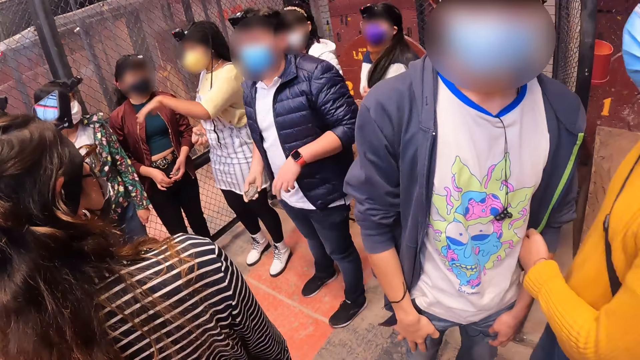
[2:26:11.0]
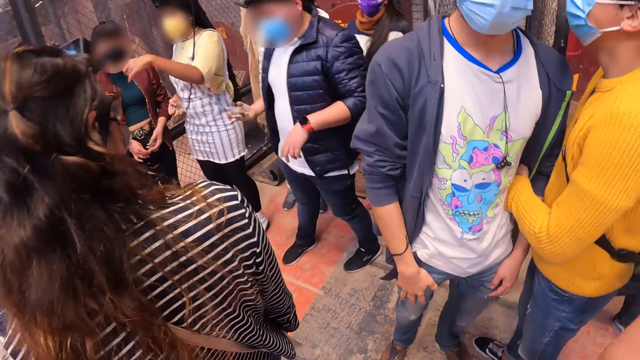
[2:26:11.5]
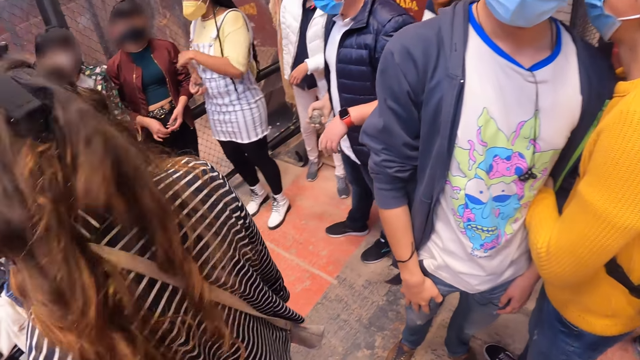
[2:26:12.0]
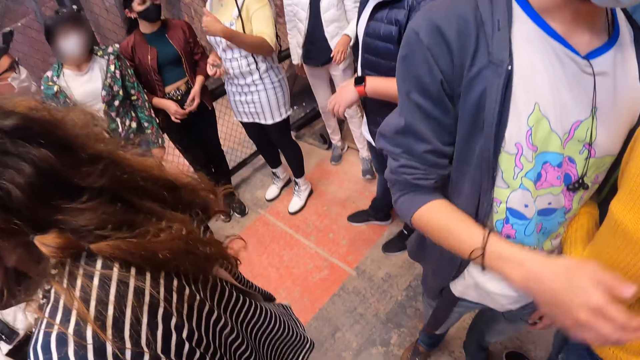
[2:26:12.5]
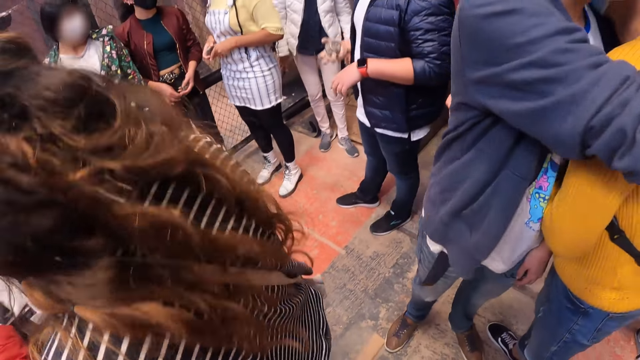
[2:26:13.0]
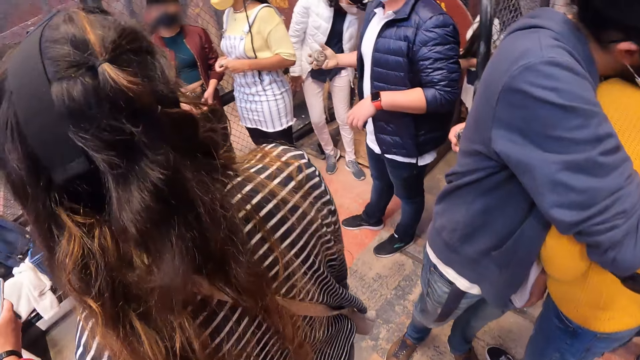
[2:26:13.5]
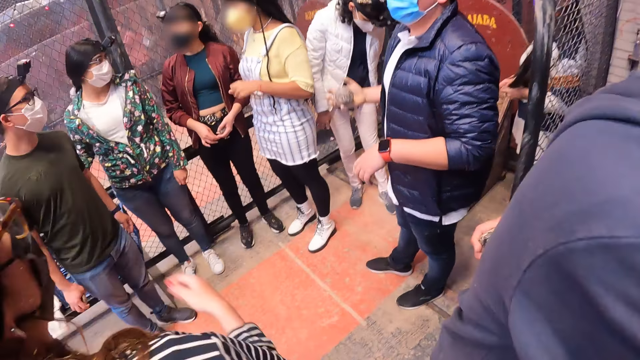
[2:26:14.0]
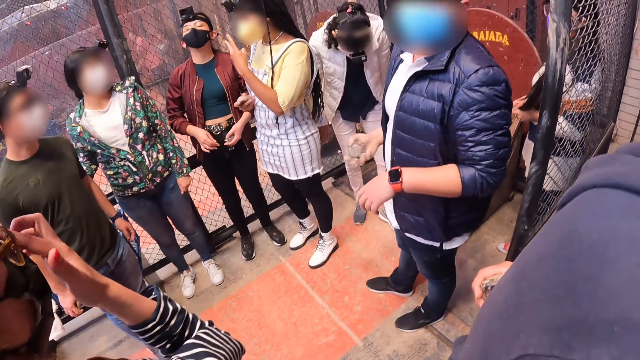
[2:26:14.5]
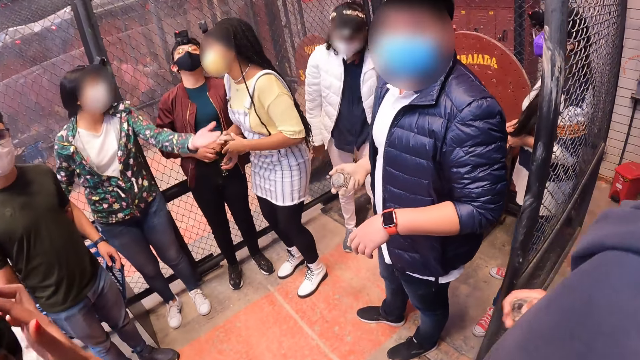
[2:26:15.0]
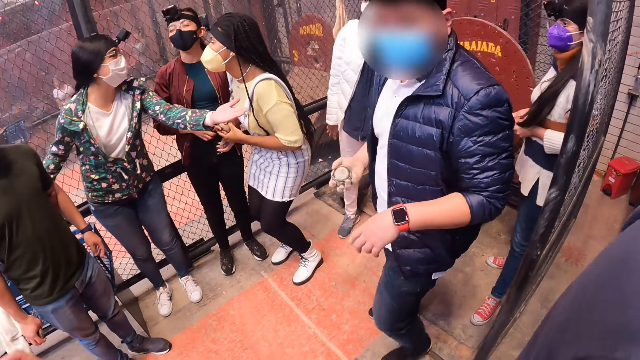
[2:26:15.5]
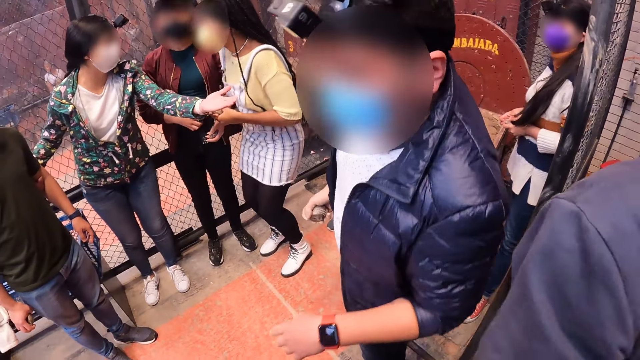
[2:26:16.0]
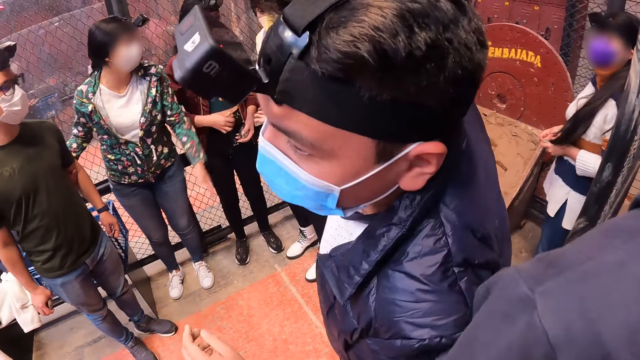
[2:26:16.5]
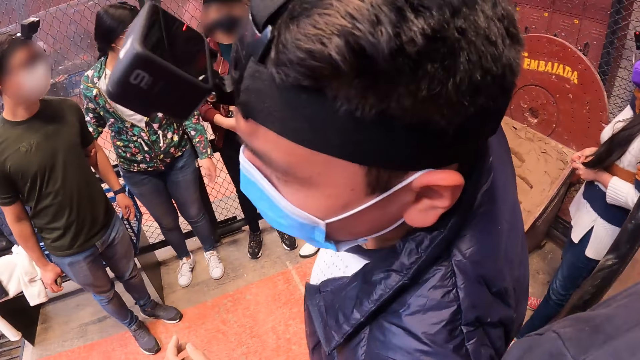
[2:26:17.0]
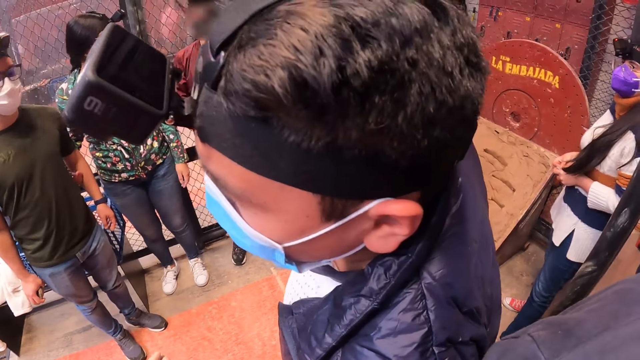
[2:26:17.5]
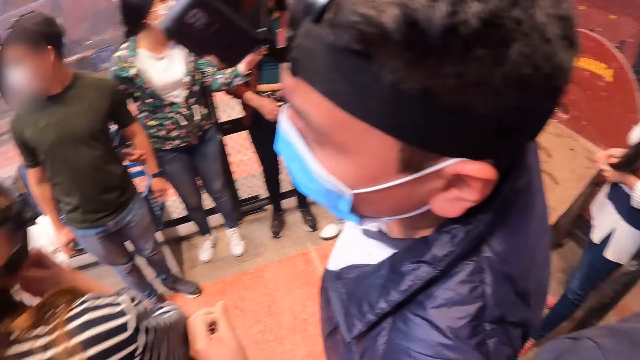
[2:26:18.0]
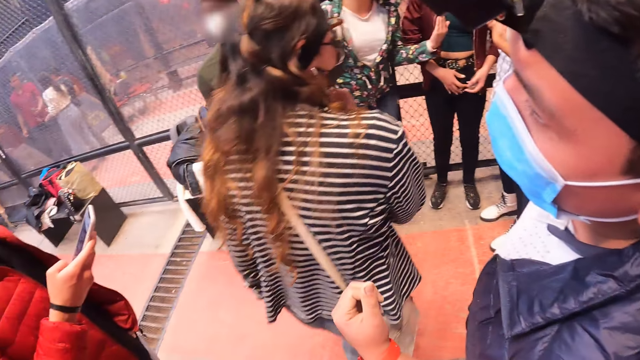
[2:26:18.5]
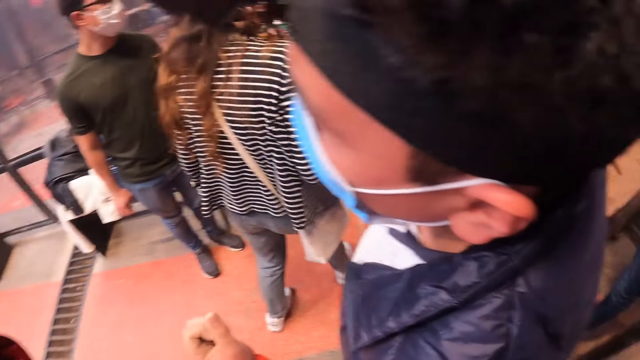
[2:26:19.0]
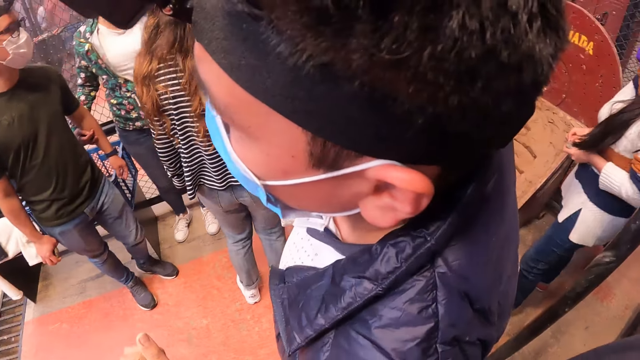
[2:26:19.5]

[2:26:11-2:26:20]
The man hugs another man. A third man leans his head towards the camera wearer.

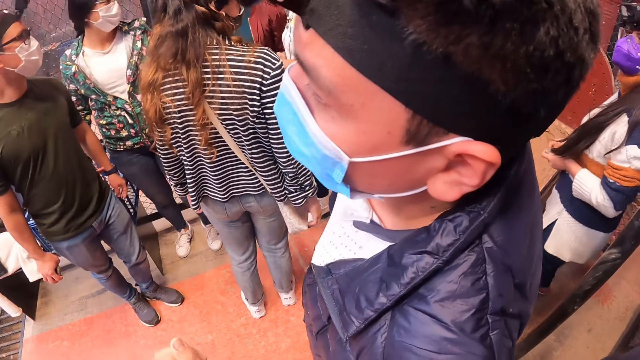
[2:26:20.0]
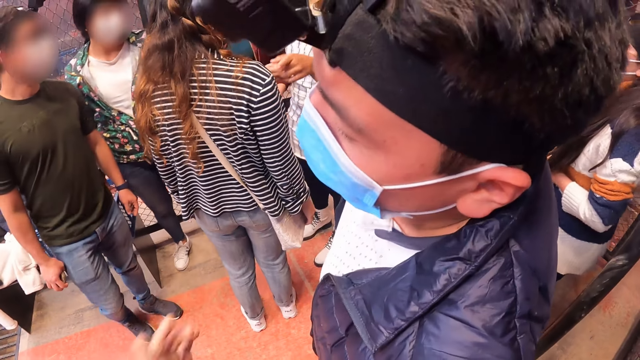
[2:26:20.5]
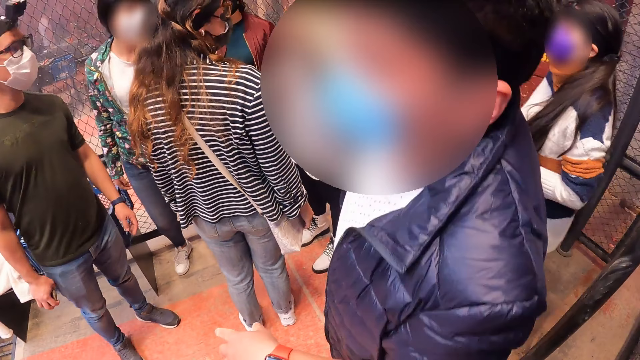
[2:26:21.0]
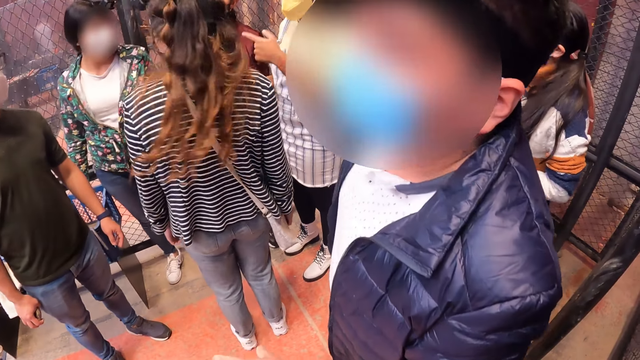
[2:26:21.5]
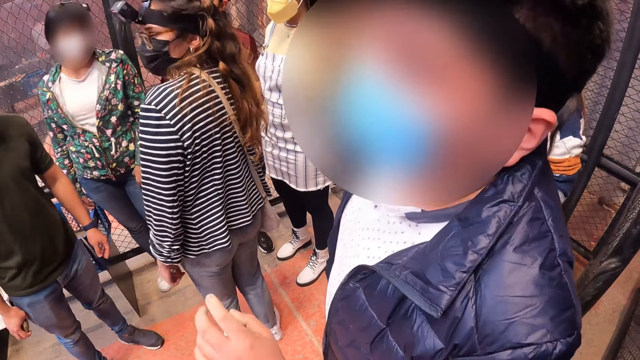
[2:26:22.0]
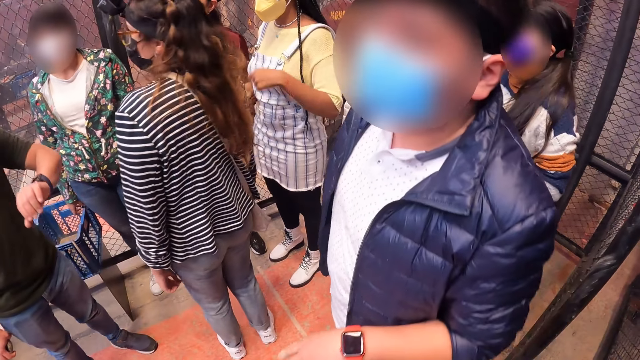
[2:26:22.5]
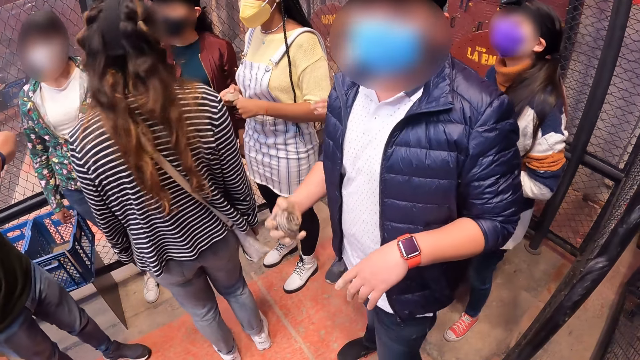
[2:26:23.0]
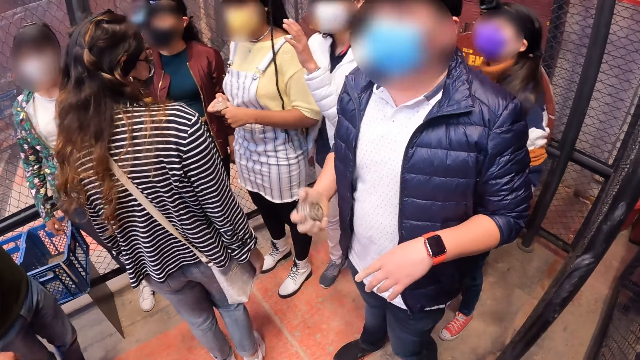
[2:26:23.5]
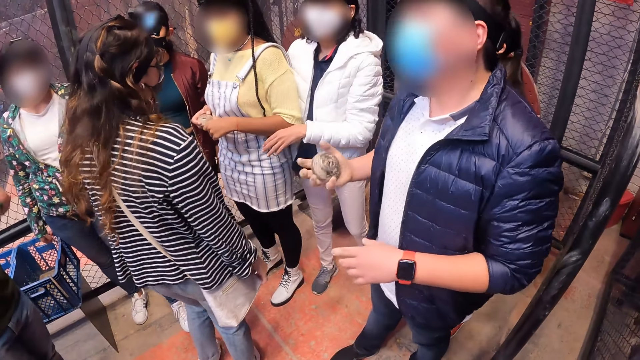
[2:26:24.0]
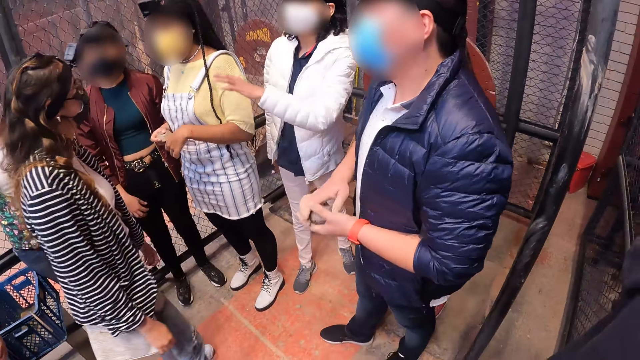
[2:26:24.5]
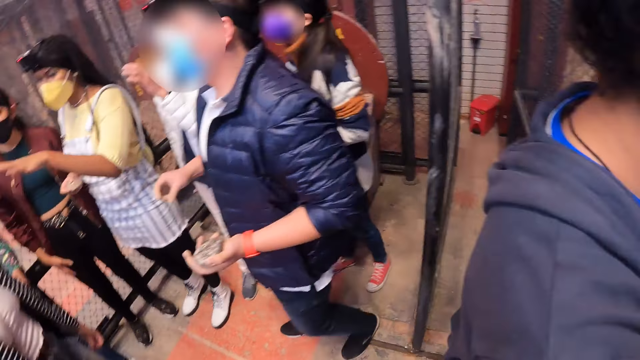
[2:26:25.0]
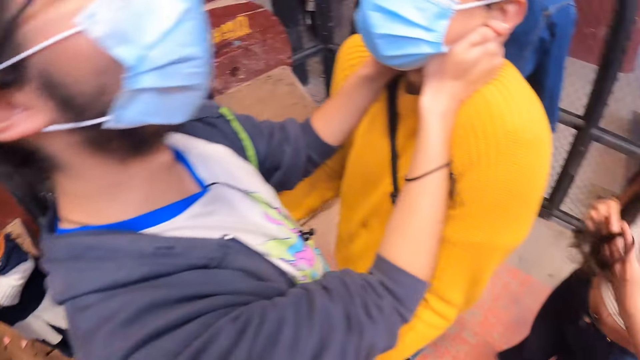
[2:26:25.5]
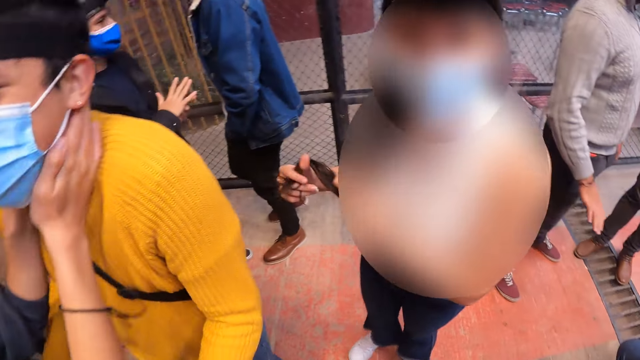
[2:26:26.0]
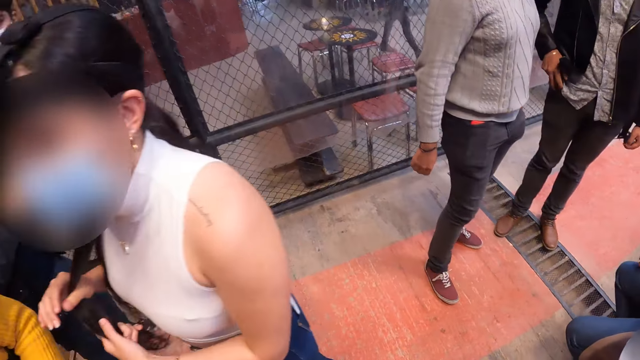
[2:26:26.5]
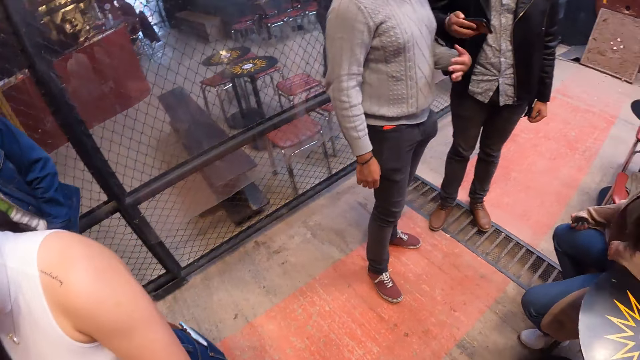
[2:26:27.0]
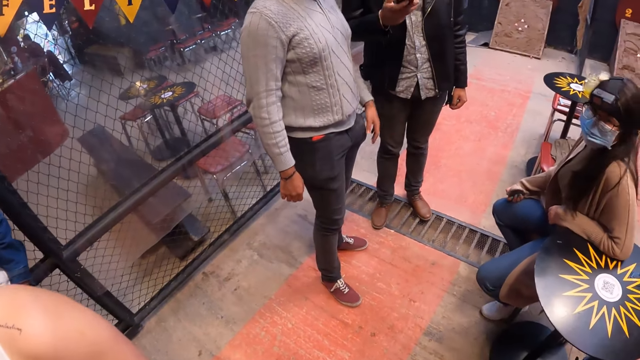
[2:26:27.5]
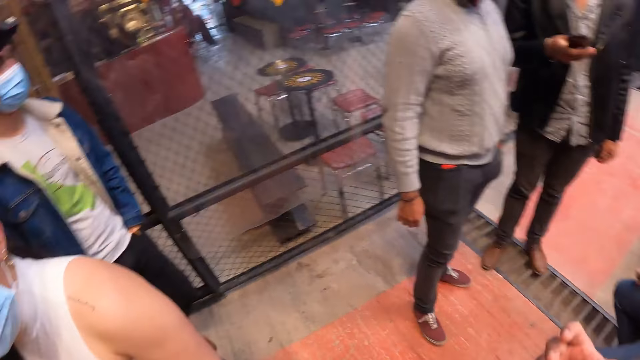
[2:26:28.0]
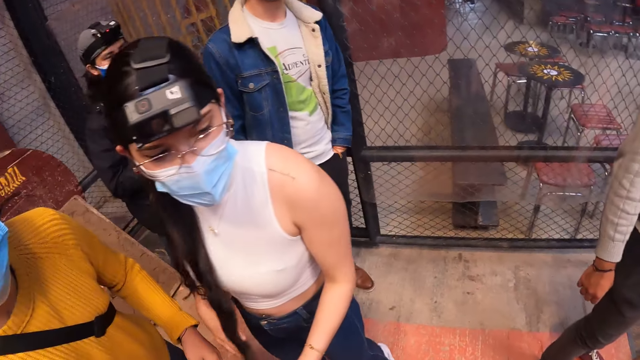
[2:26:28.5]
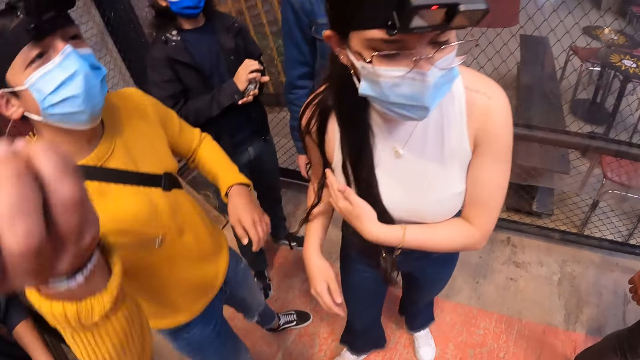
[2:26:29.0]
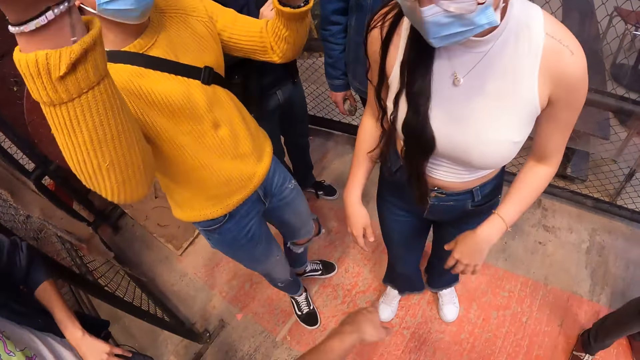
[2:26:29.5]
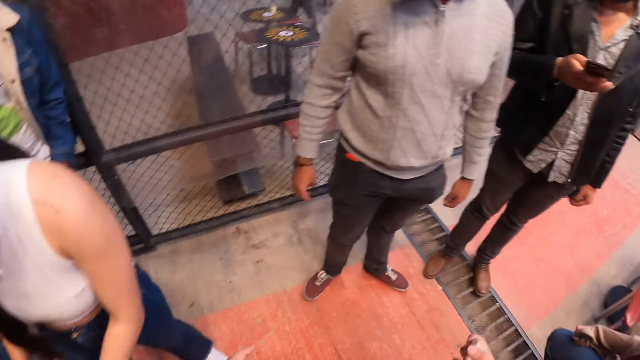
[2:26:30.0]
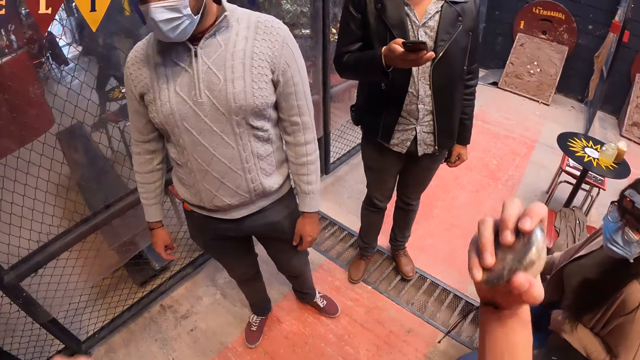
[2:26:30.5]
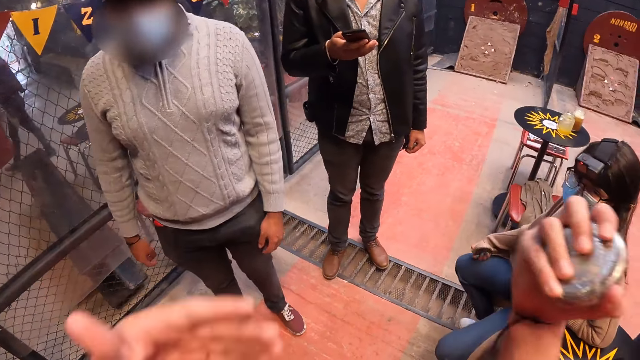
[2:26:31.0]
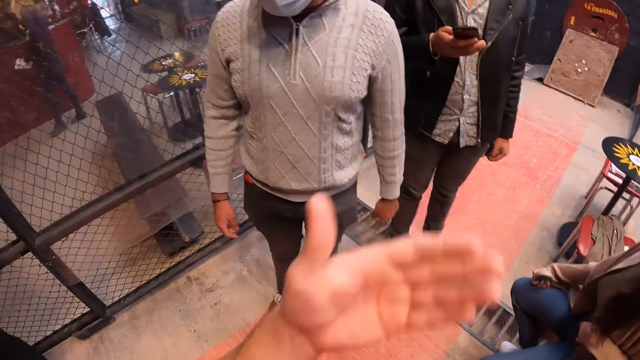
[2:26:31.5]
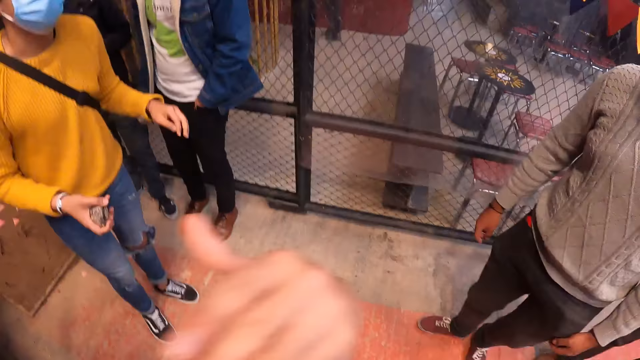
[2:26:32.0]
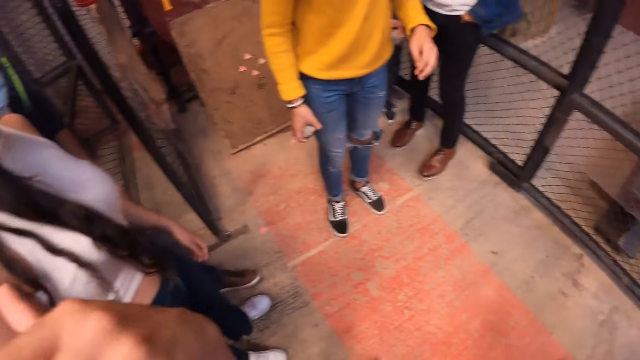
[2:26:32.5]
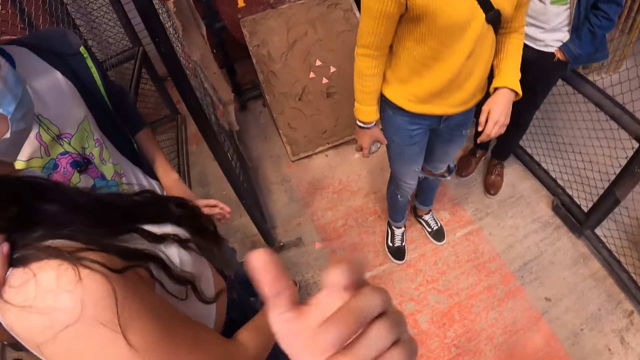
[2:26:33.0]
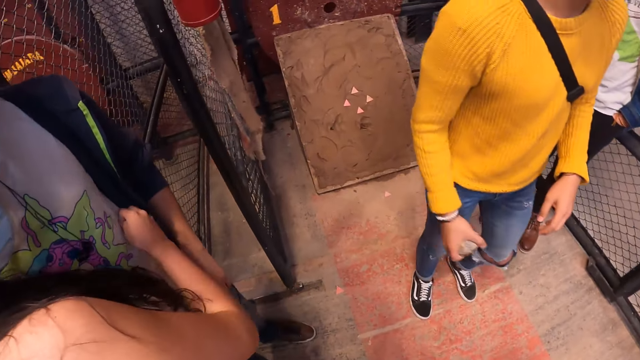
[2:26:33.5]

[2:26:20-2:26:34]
The man bounces a metal disk in his right hand. He transfers the metal disk from his right hand to his left hand. The woman fiddles her hair with her hands. Another man pulls a phone from a pocket in his trousers with his right hand. The camera wearer makes gestures with his hands.
